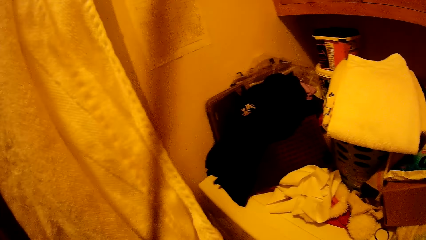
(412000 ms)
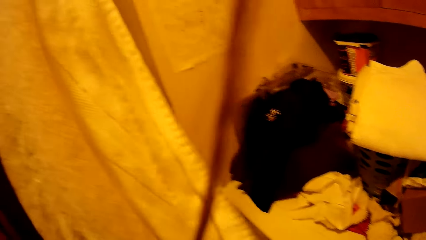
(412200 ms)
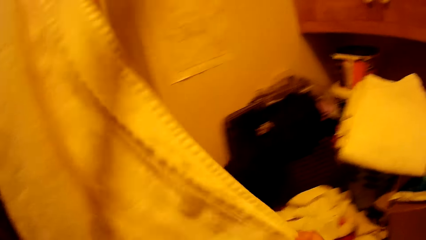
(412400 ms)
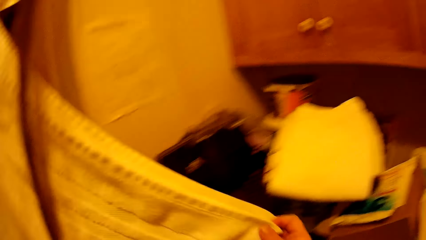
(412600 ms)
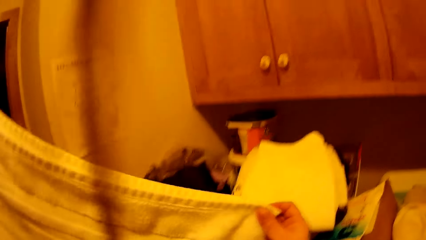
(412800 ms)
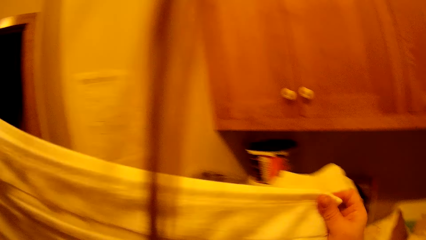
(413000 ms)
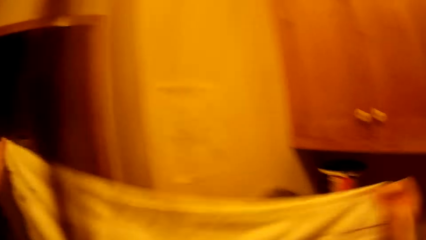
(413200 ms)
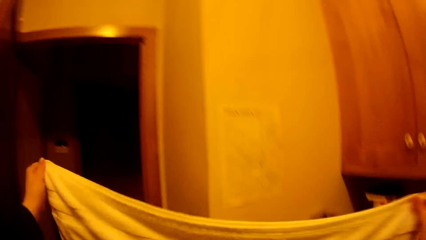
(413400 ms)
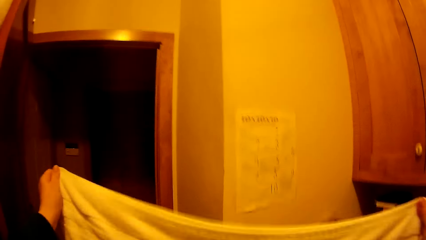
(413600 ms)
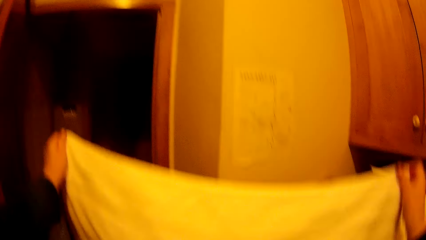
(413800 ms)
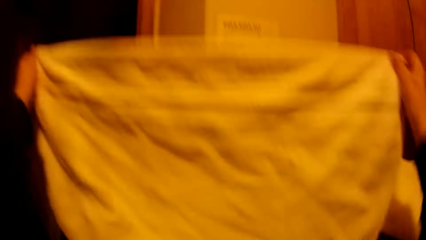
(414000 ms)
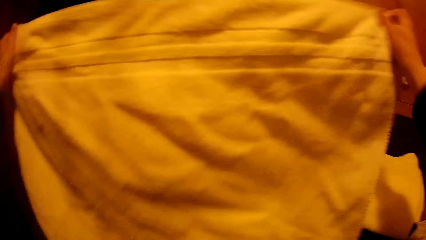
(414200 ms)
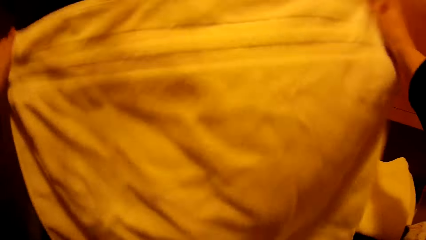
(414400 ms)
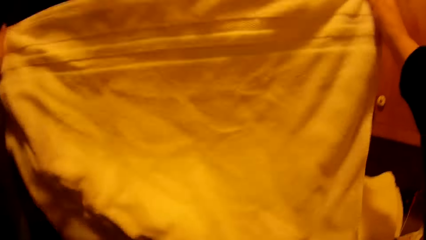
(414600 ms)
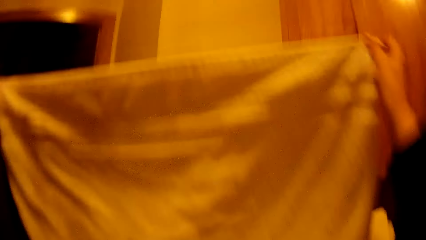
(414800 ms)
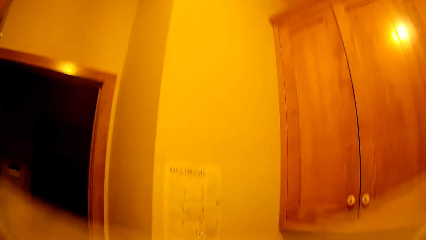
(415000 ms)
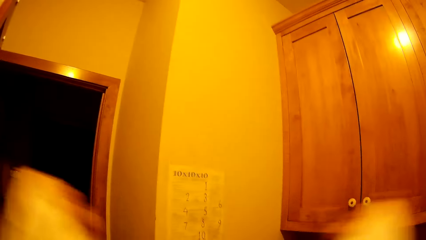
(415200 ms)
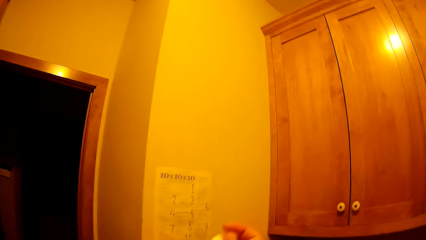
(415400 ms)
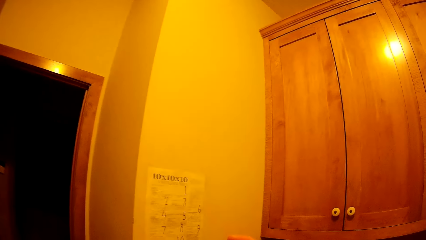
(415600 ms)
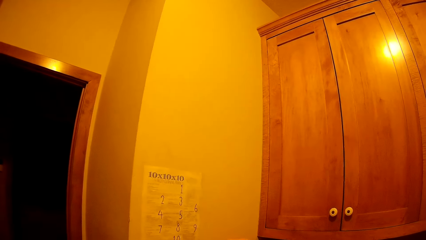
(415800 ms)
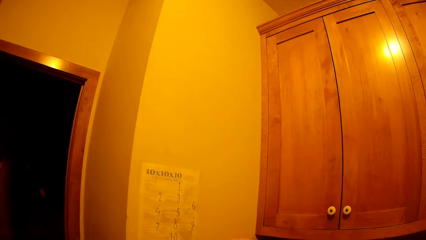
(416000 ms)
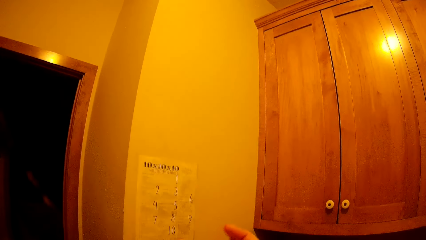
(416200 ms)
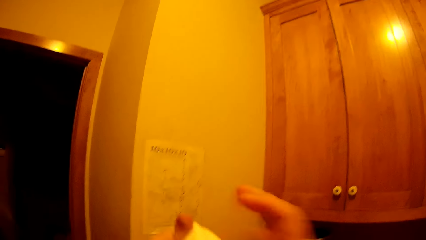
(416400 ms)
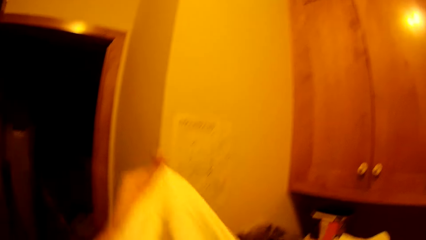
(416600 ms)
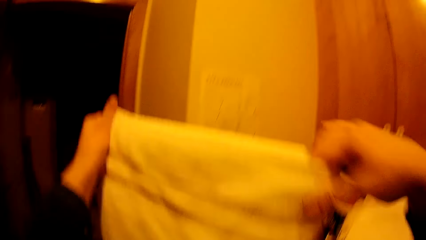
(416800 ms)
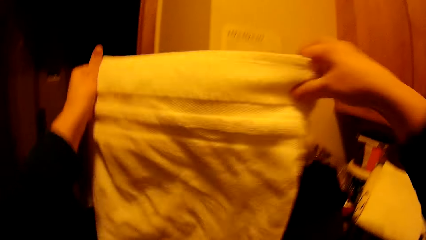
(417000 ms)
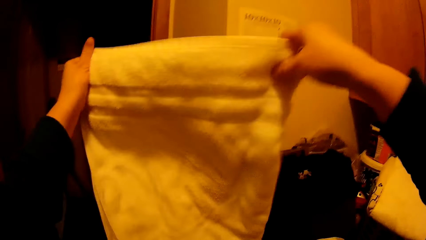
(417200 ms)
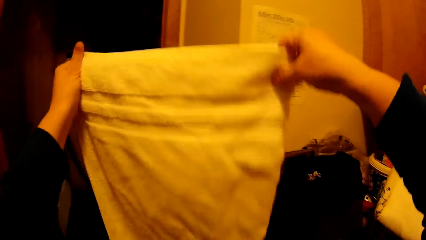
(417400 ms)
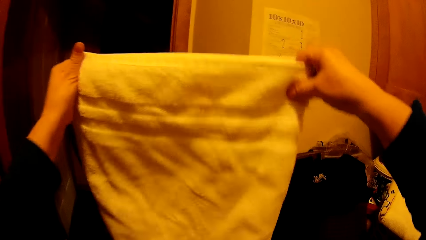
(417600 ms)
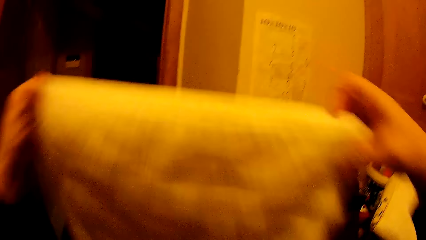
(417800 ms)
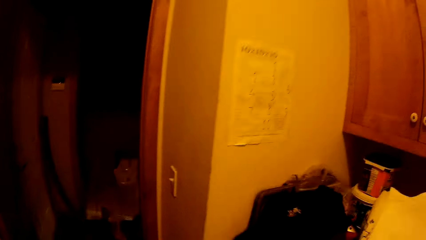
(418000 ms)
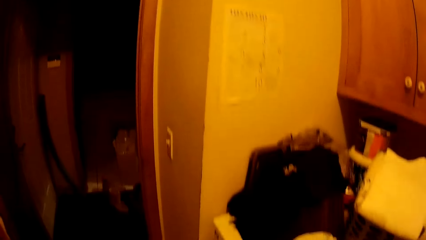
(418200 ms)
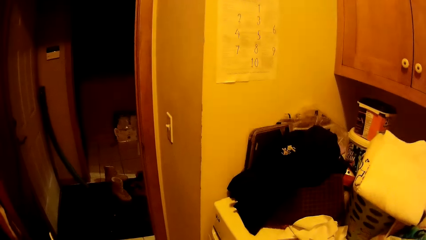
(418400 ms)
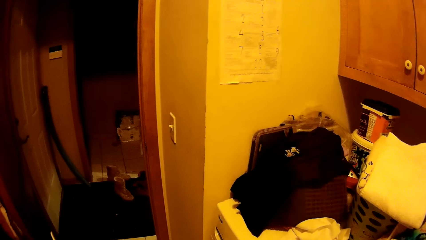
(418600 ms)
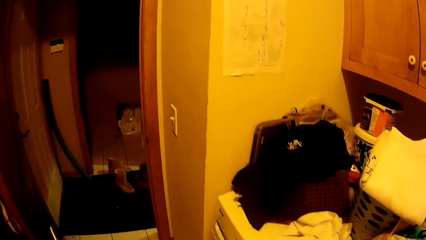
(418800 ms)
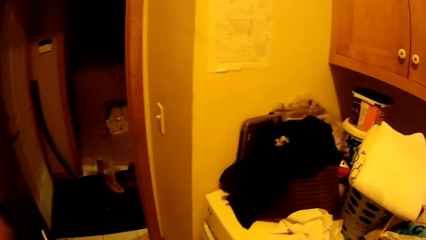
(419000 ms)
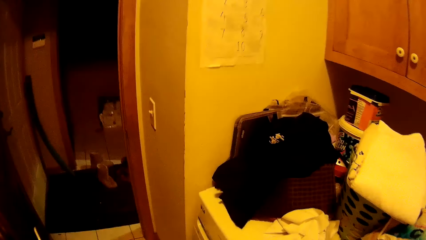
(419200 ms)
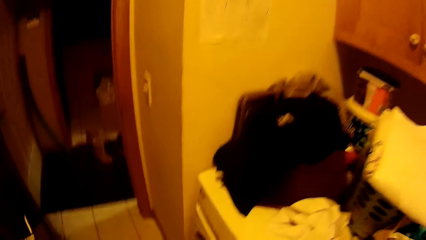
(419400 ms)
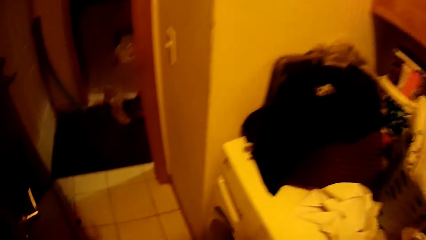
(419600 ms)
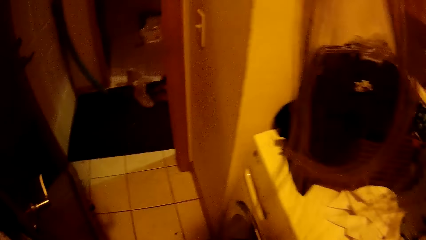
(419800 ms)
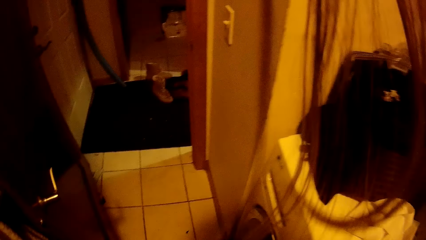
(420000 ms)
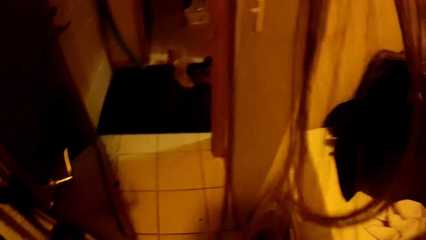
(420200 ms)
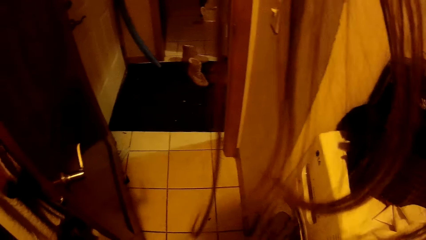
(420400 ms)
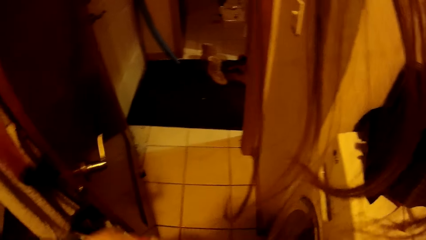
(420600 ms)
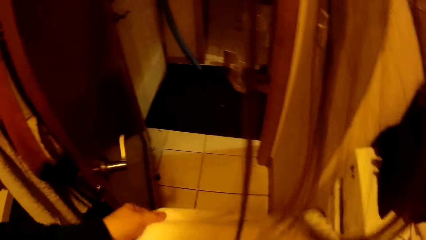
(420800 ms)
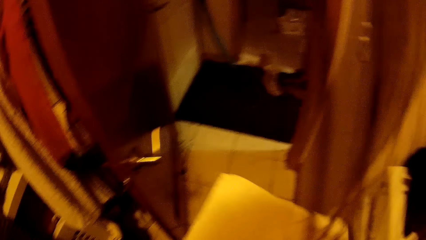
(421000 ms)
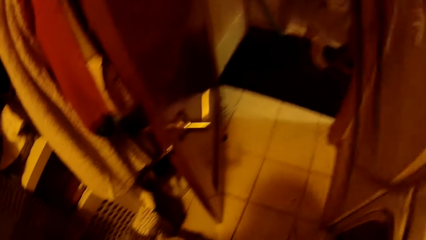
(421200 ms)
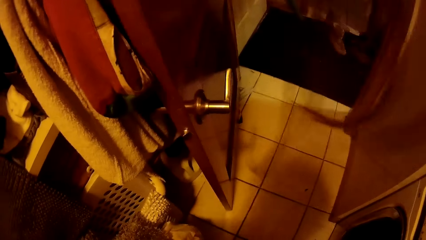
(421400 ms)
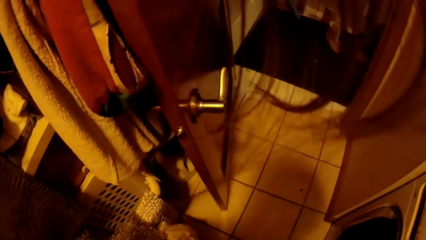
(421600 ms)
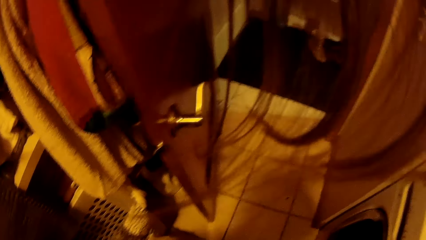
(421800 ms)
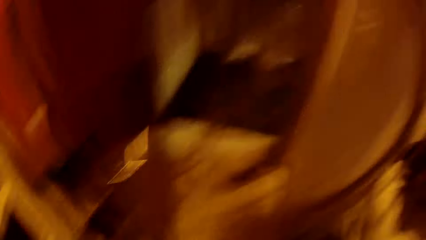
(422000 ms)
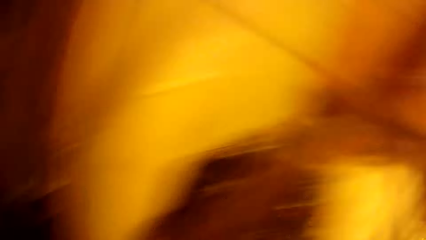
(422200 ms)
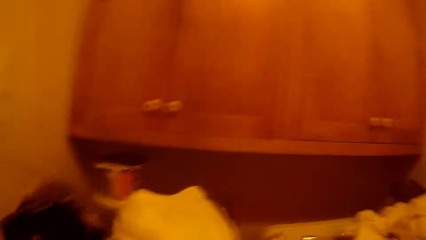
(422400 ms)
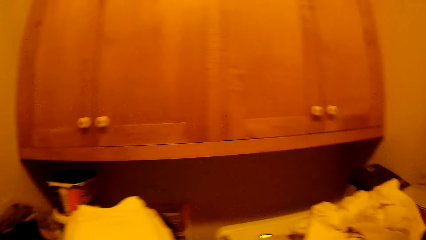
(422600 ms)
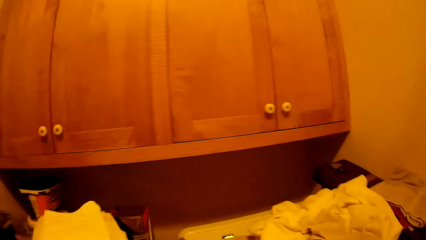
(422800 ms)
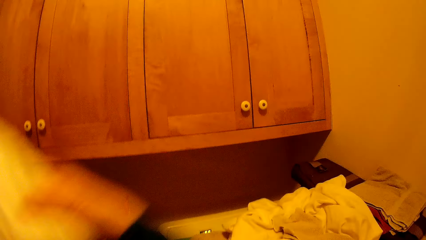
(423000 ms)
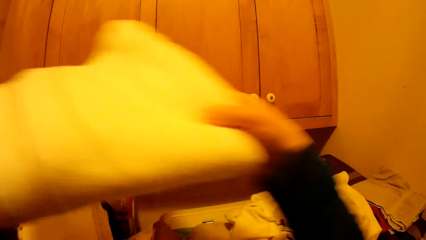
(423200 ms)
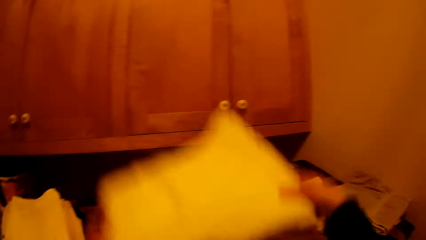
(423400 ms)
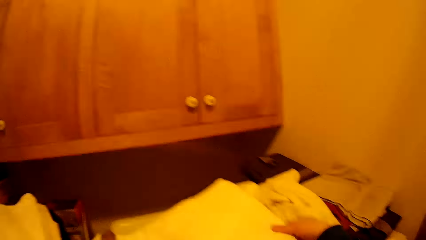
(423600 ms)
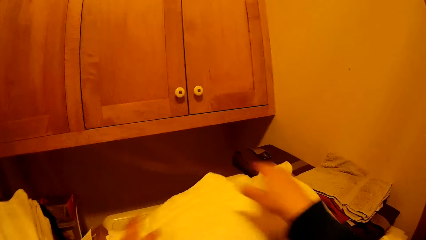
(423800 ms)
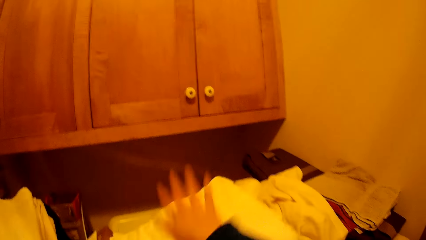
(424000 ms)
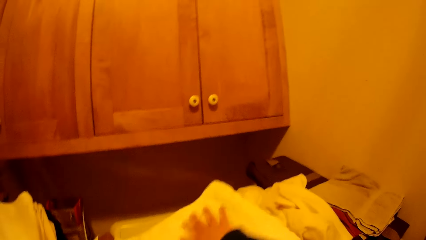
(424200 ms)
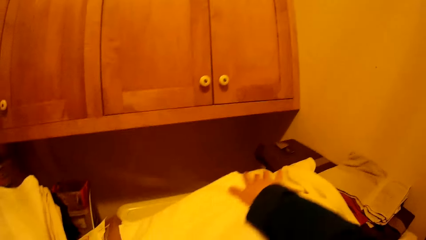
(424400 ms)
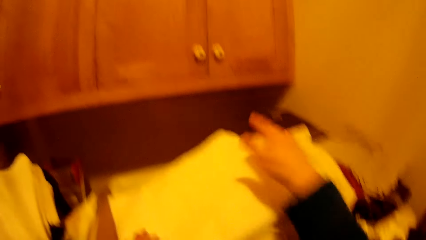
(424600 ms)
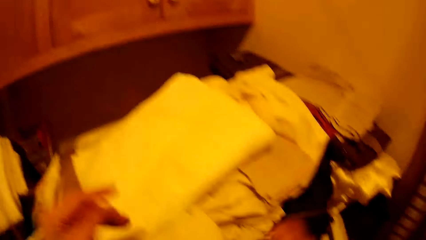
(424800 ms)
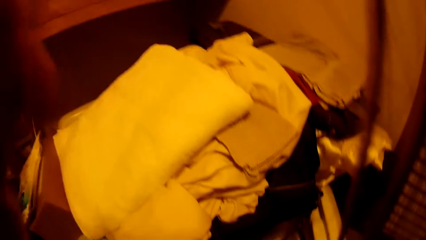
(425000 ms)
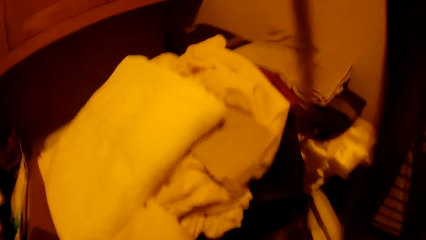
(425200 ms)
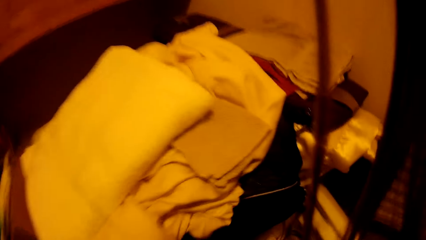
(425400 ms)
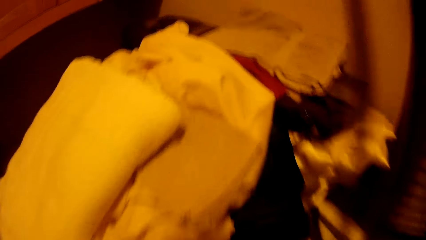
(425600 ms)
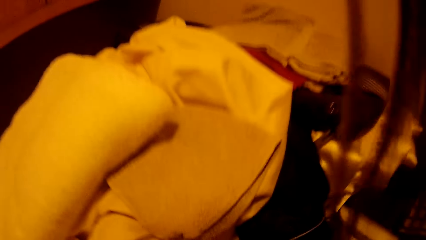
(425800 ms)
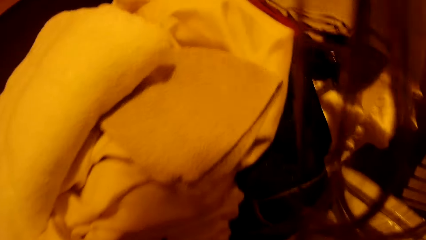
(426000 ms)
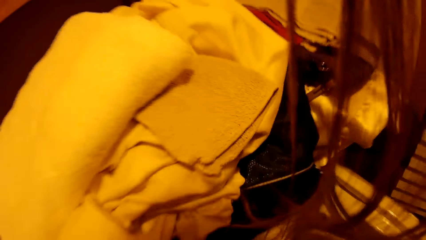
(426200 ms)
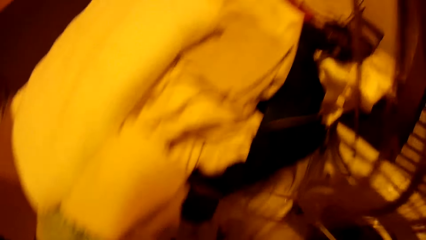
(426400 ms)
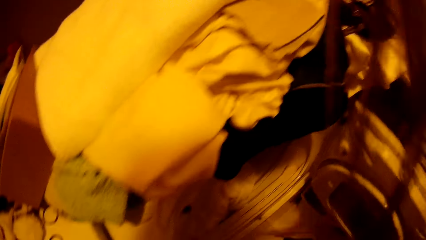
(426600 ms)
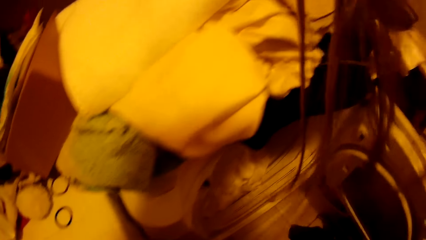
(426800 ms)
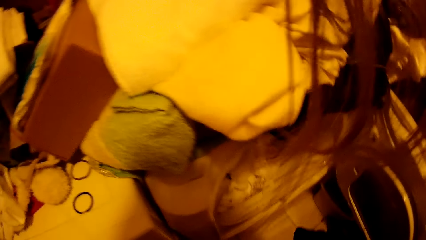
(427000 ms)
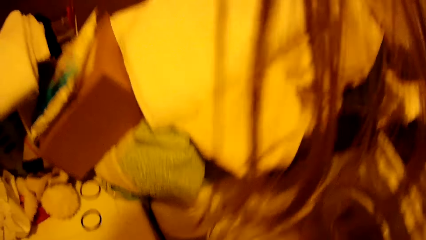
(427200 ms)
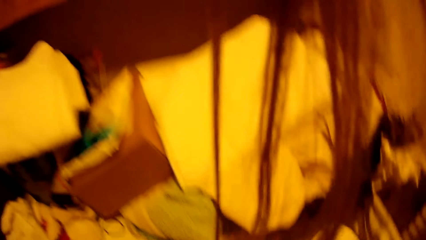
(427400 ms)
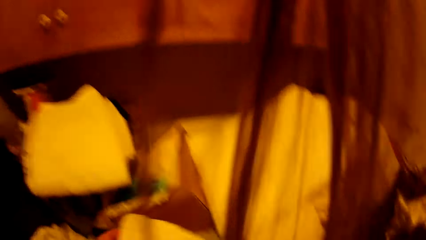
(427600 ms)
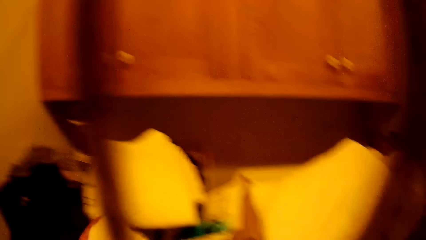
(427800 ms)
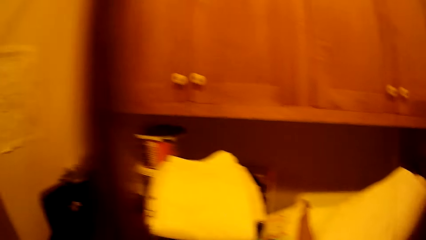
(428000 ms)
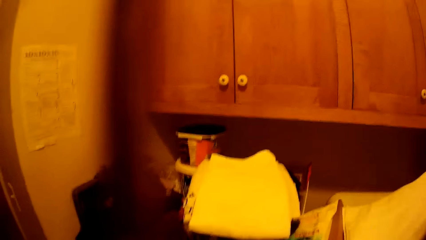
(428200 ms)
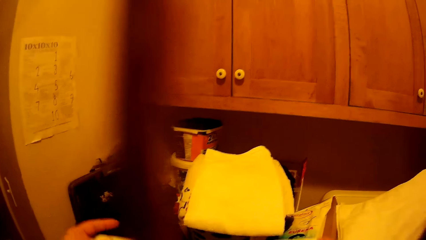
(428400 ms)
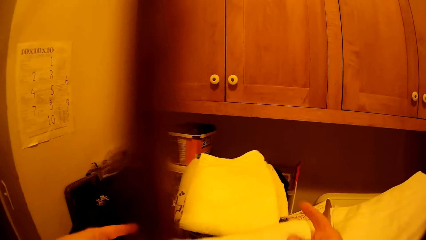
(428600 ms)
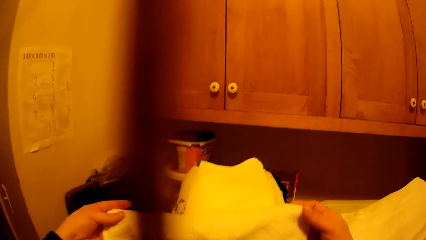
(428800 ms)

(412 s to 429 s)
The camera wearer puts the towel on top of the other clothes.
